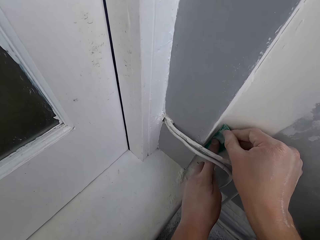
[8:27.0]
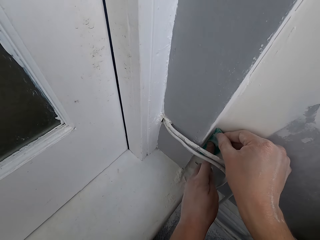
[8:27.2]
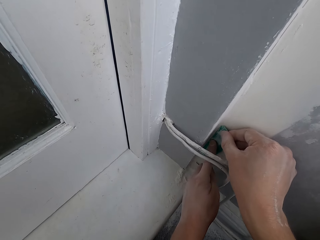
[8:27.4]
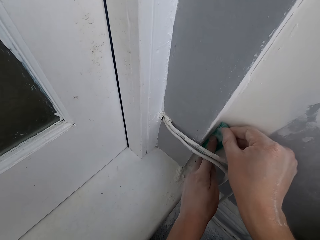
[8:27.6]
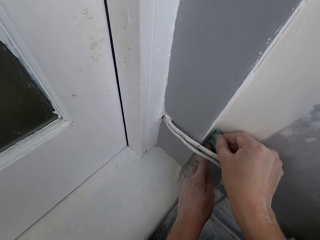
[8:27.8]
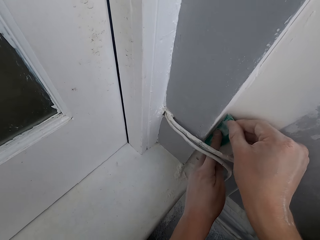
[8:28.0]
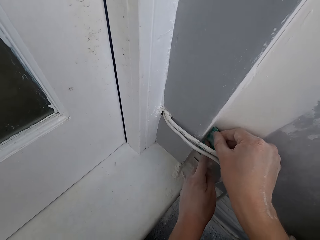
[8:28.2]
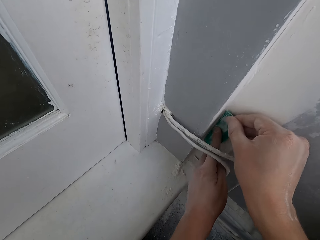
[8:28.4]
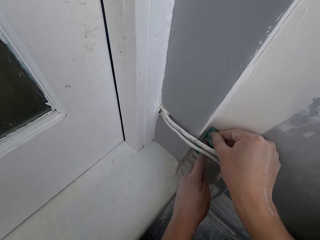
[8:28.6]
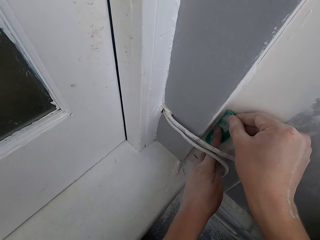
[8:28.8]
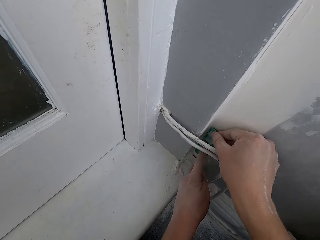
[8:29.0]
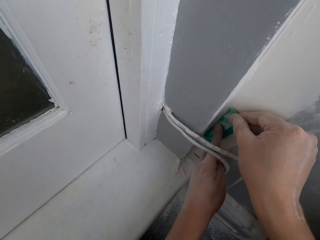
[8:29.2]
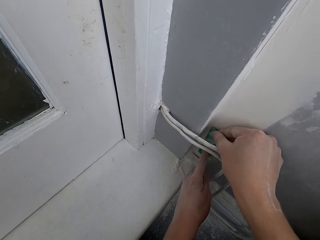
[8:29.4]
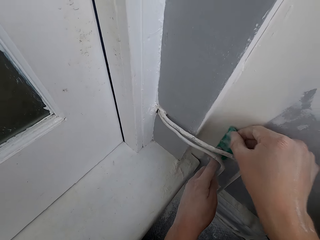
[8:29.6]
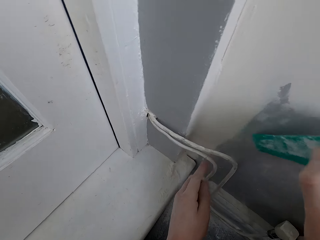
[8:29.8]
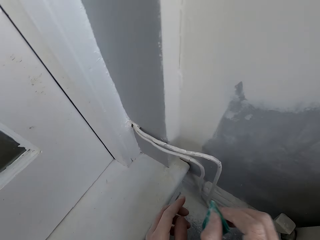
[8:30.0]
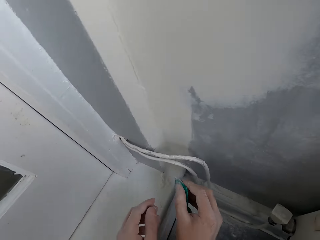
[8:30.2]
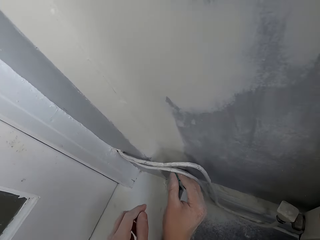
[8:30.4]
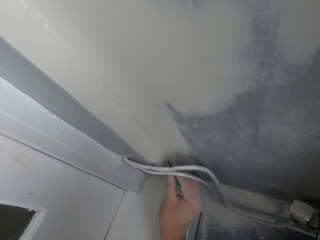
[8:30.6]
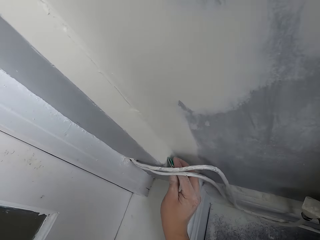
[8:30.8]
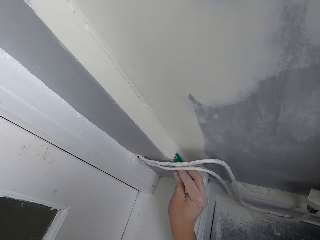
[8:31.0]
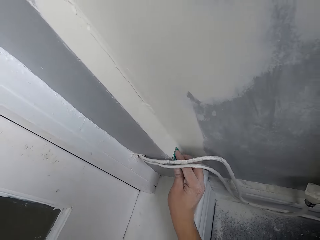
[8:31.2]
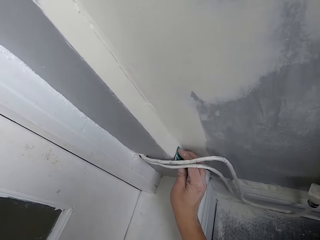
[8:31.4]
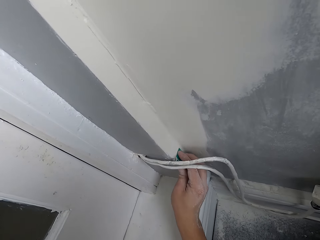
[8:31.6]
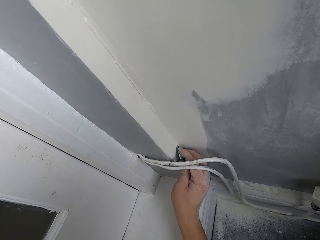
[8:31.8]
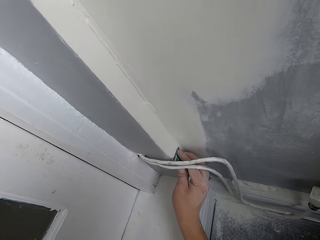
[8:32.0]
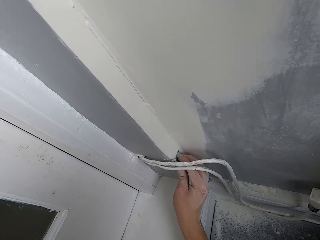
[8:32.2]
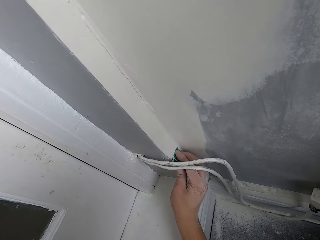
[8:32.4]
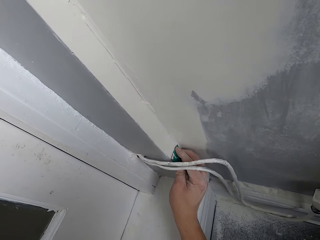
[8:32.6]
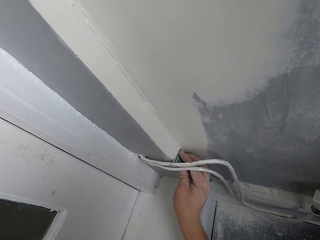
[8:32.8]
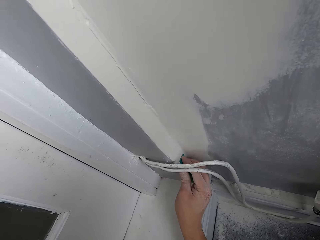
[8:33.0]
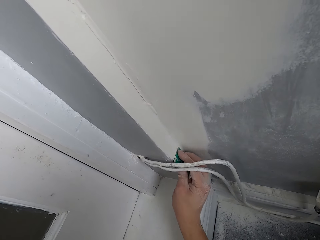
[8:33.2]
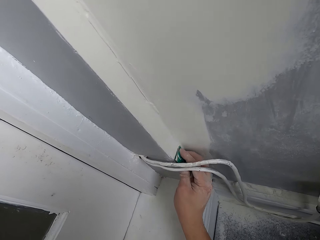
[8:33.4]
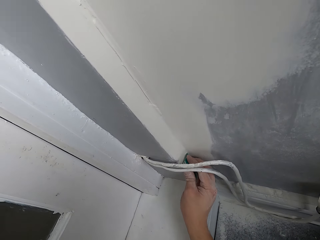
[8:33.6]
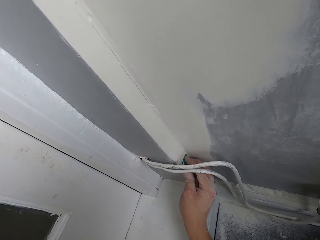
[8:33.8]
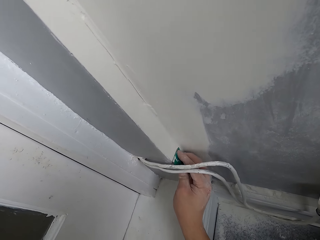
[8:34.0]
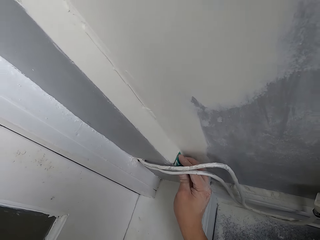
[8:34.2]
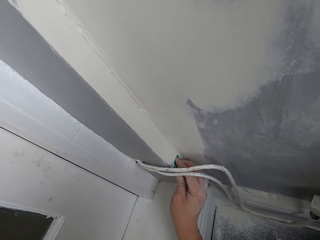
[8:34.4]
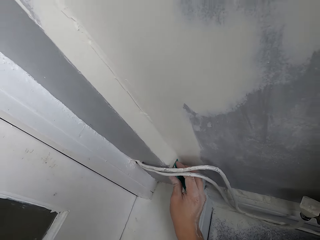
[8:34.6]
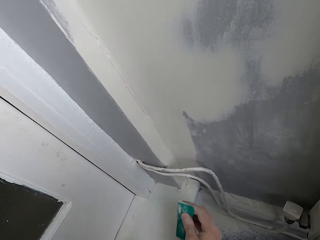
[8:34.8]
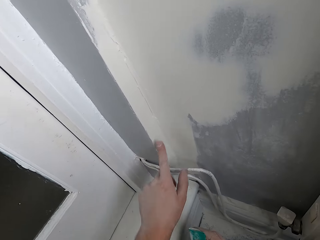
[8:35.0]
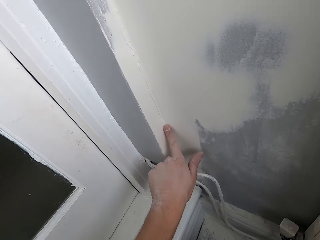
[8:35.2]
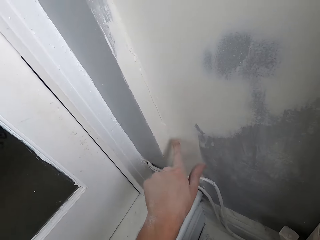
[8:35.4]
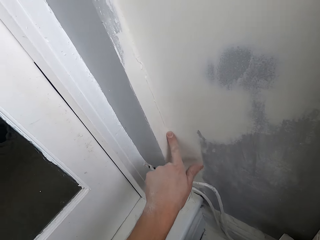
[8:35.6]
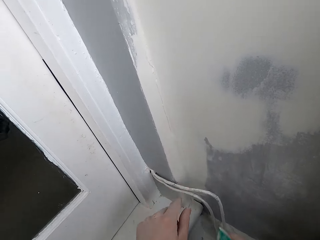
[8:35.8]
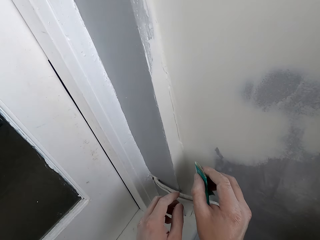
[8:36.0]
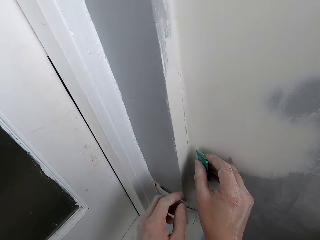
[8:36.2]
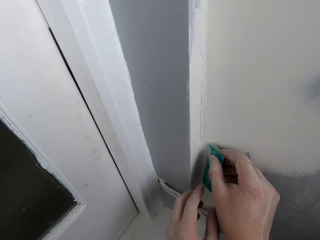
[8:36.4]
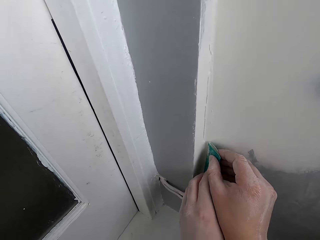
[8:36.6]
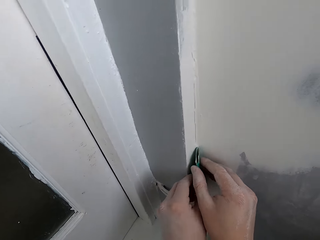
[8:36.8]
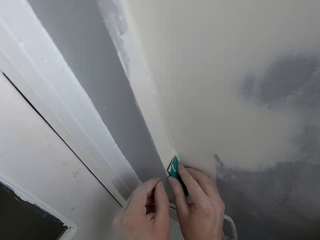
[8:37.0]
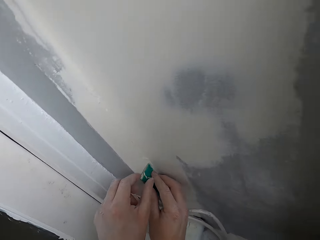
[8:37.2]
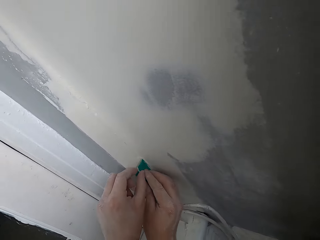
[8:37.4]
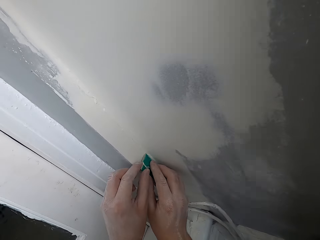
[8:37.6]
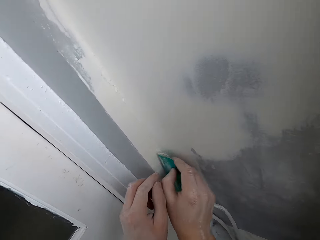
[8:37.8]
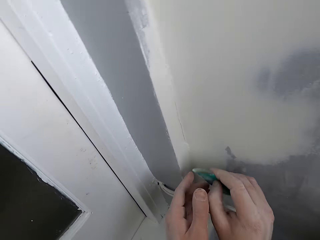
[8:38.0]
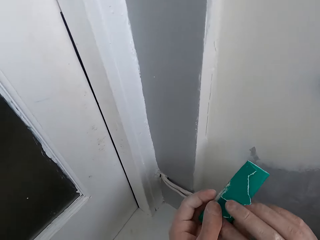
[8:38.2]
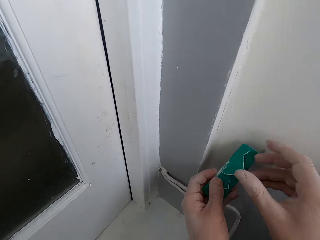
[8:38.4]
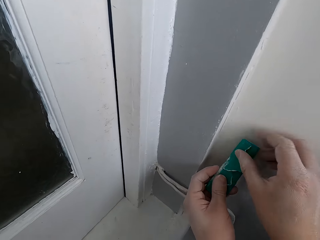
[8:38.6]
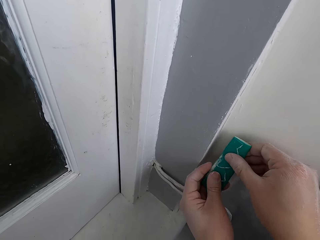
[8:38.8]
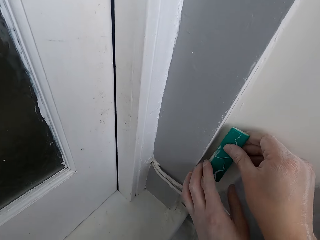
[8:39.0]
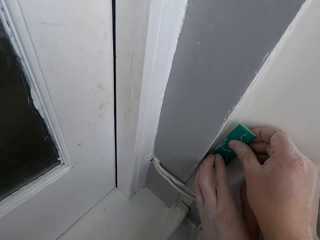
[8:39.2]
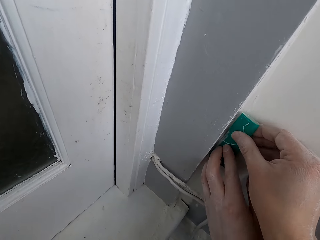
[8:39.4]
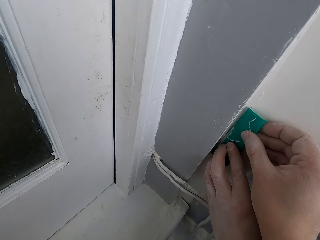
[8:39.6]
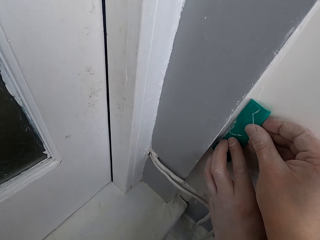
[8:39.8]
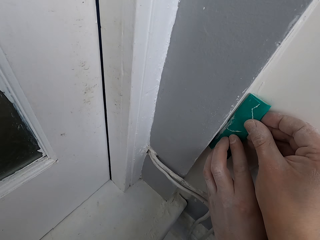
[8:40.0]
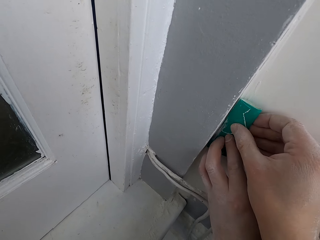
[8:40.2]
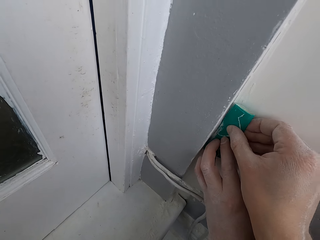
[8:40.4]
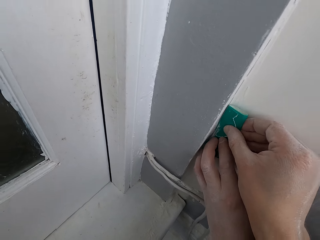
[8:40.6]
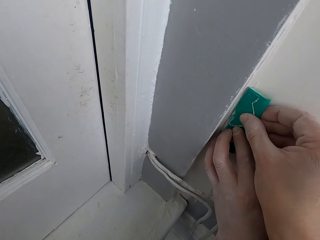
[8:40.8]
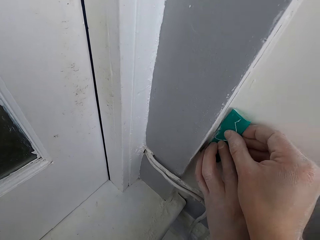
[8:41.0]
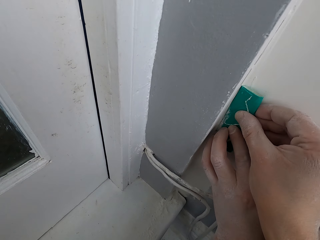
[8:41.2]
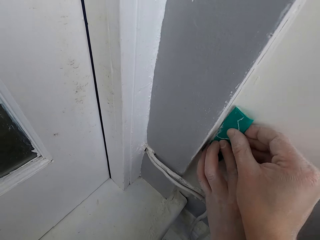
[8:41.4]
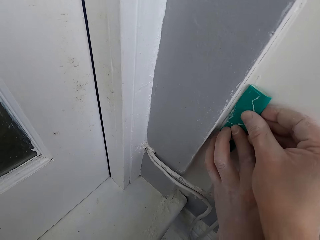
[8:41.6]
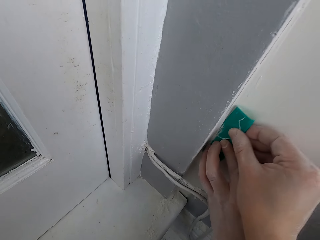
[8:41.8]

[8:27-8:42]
The camera wearer scrubs the wall with a scrubber. They rub the wall with a finger. They scrub the wall with the scrubber.

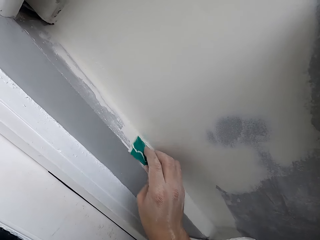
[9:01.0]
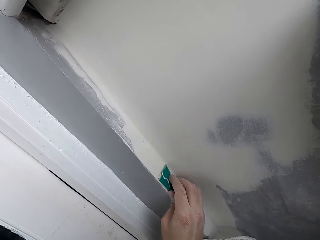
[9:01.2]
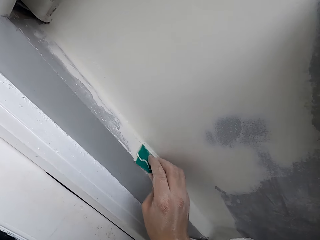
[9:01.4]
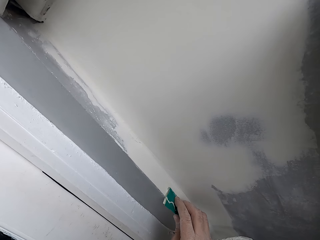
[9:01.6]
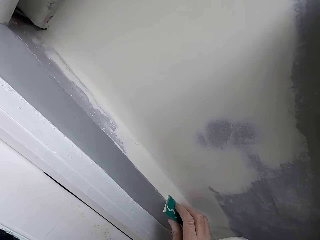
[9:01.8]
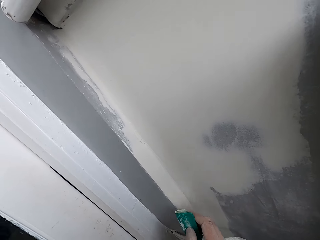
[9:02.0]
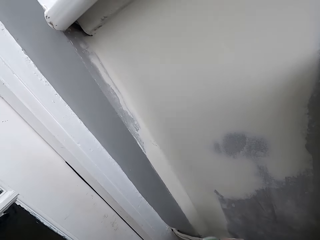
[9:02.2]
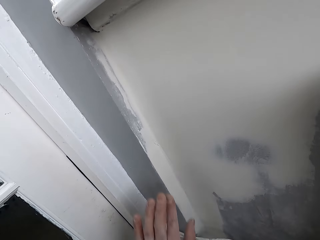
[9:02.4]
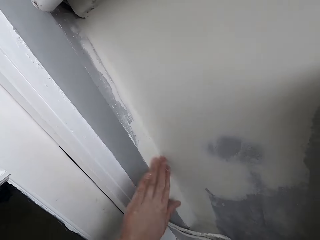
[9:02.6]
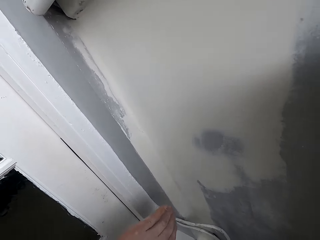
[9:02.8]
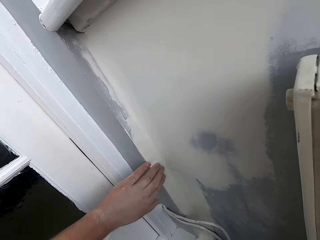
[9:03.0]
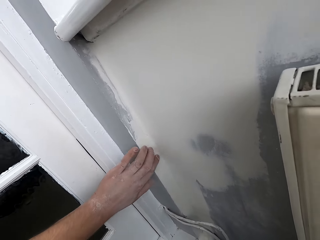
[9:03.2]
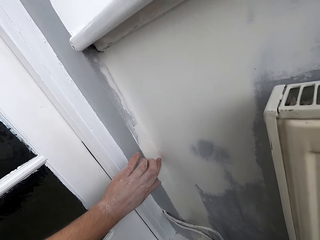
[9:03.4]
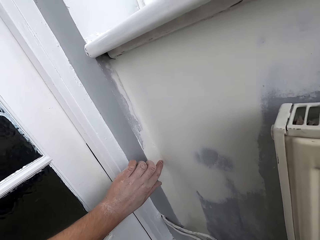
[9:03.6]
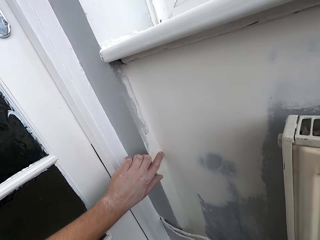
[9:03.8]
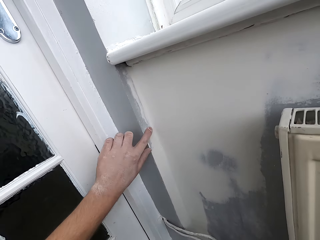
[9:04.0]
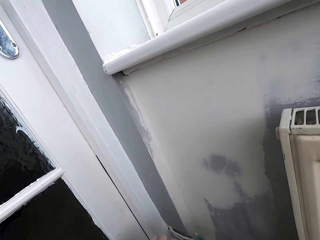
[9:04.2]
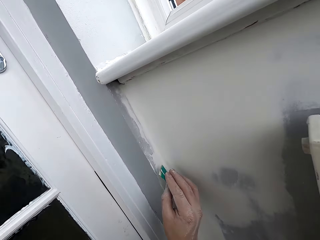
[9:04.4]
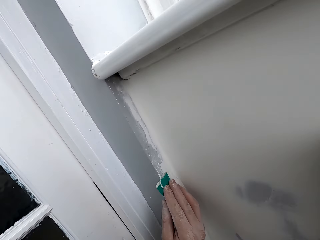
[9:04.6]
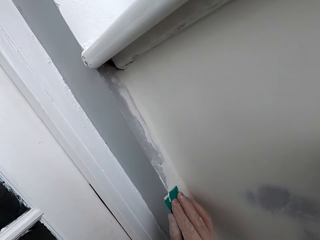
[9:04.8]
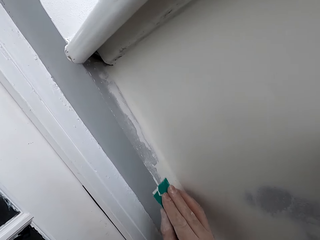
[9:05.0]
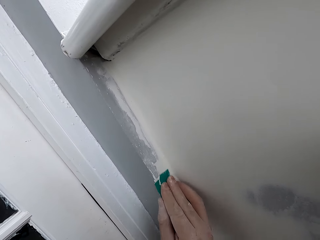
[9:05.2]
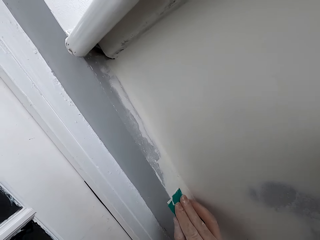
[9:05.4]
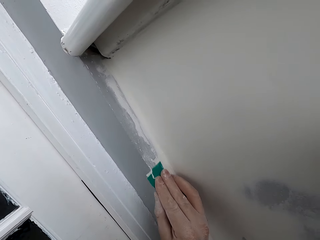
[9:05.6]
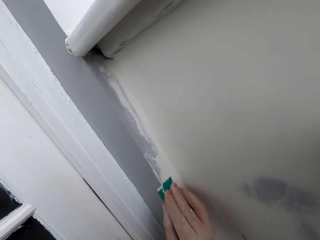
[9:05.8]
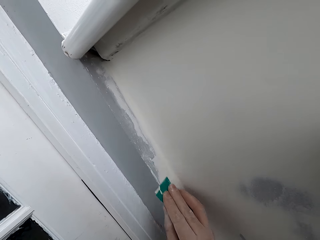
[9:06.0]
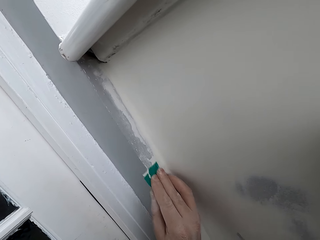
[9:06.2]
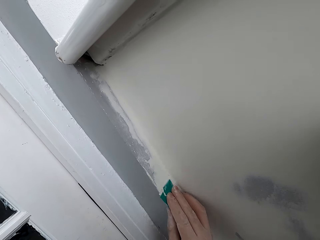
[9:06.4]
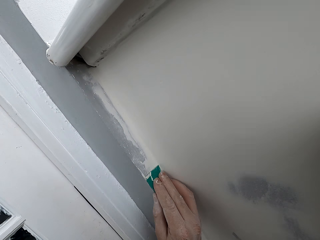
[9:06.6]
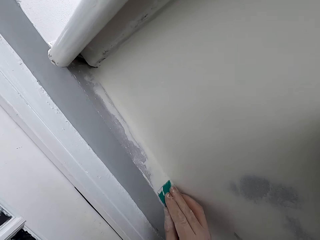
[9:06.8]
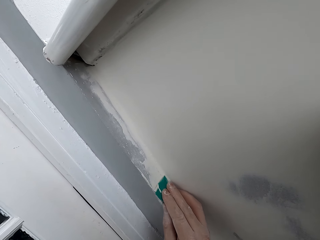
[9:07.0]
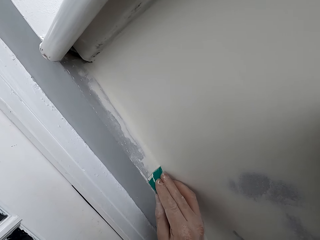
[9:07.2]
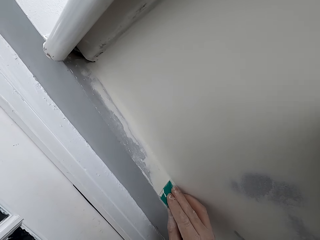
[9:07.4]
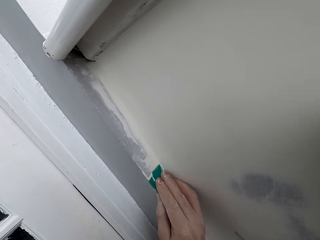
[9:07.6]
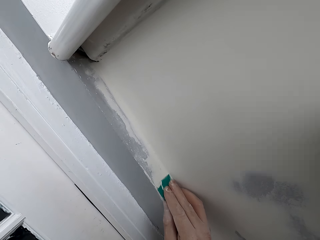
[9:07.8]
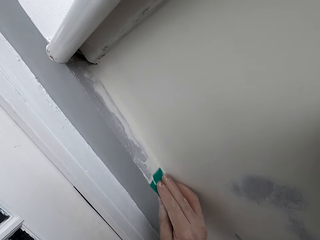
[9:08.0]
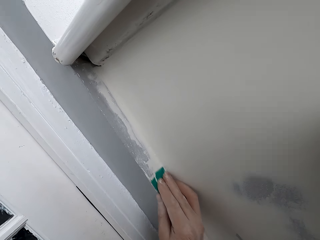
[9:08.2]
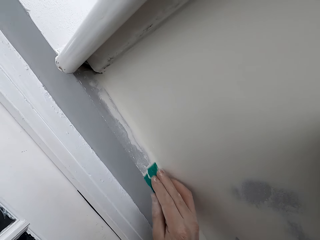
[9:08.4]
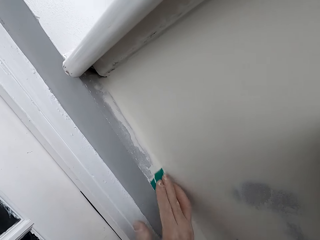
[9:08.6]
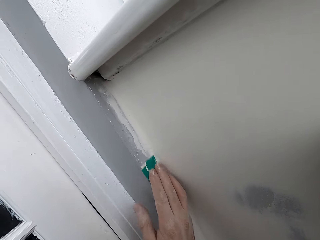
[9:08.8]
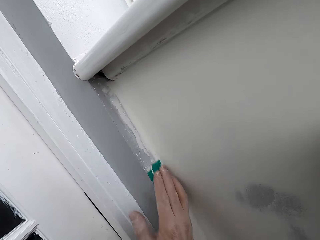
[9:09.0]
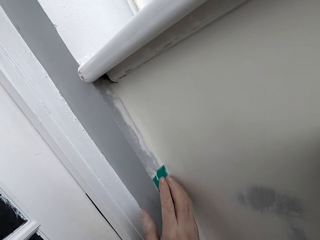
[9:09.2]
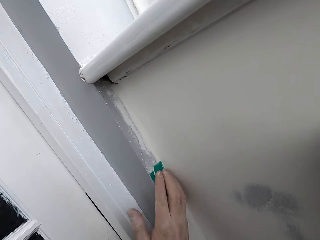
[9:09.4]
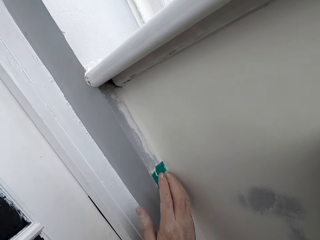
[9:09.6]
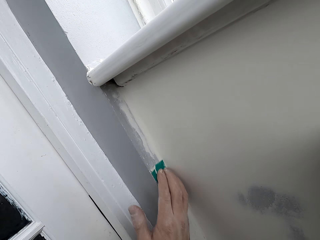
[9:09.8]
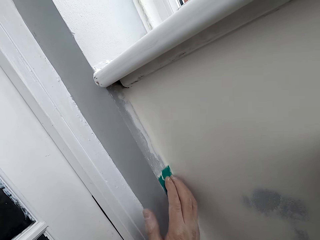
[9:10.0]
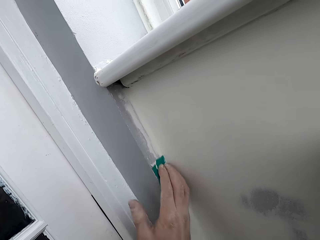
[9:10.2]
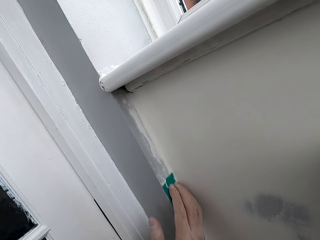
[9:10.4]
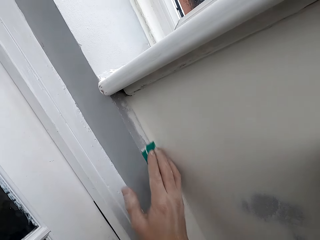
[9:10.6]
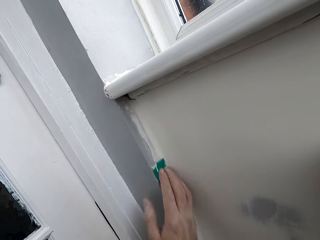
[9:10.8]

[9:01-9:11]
The camera wearer rubs the wall with a hand. They scrub the wall with a scrubber.
